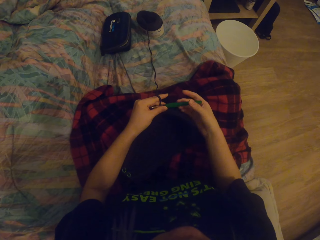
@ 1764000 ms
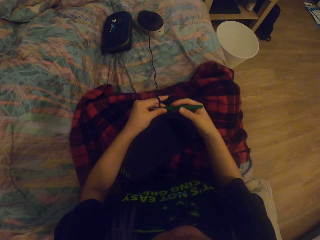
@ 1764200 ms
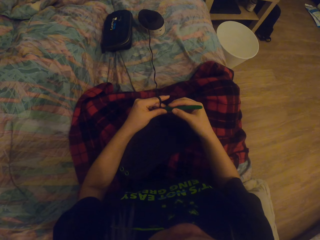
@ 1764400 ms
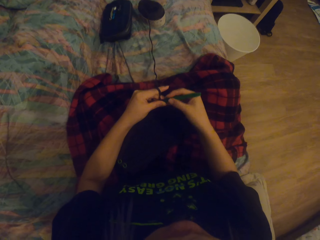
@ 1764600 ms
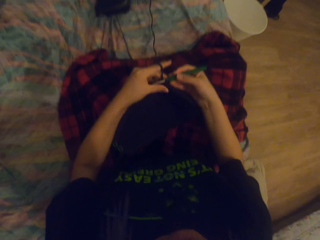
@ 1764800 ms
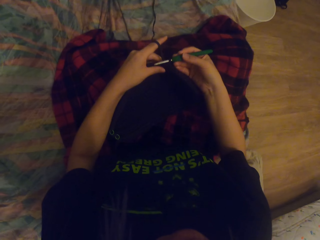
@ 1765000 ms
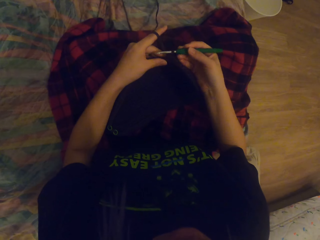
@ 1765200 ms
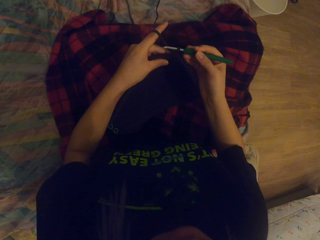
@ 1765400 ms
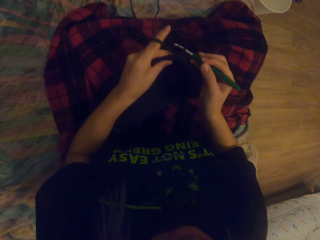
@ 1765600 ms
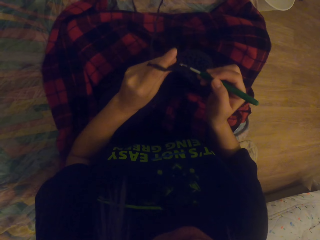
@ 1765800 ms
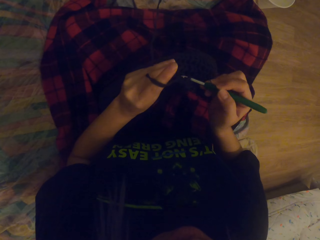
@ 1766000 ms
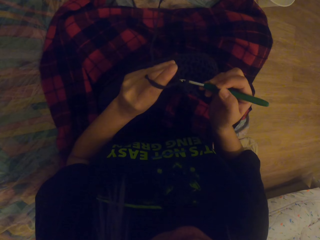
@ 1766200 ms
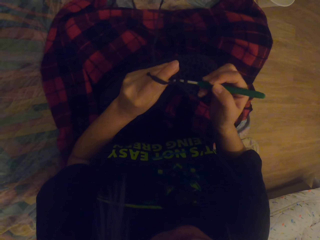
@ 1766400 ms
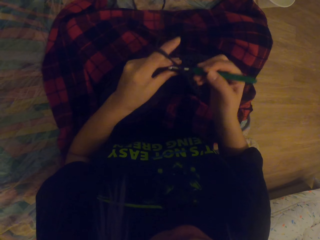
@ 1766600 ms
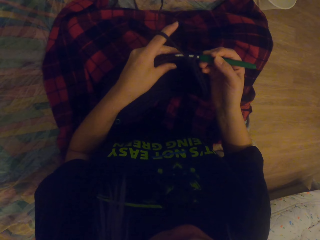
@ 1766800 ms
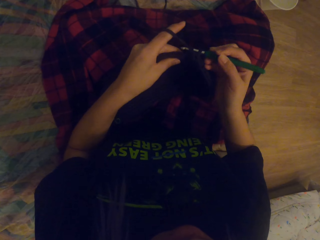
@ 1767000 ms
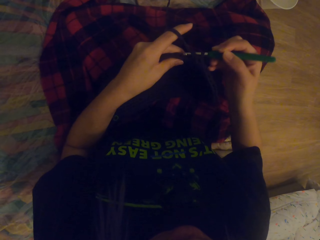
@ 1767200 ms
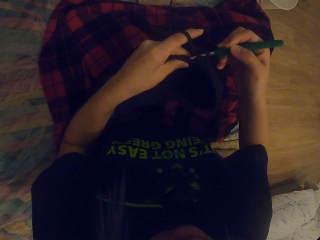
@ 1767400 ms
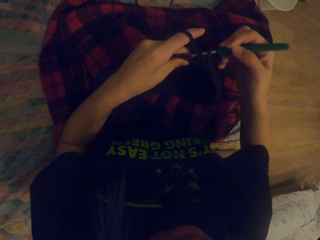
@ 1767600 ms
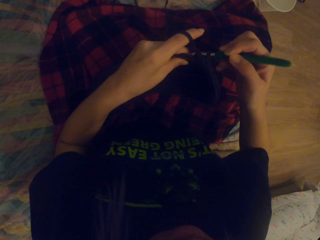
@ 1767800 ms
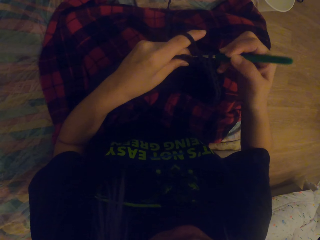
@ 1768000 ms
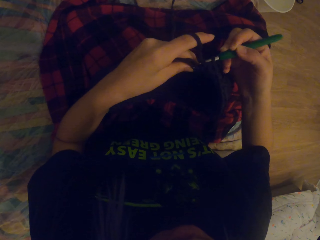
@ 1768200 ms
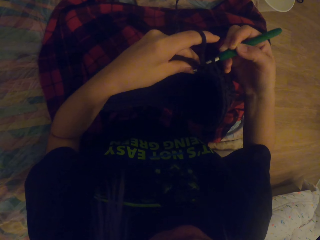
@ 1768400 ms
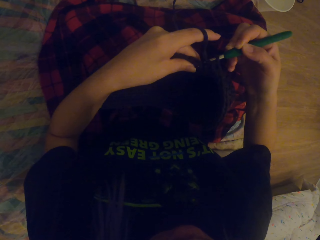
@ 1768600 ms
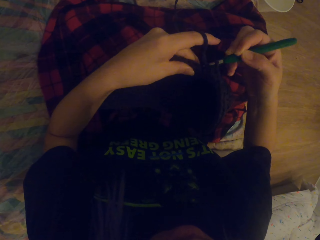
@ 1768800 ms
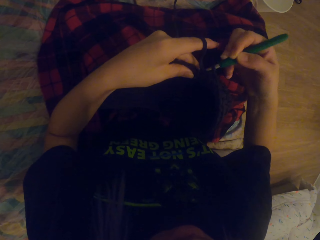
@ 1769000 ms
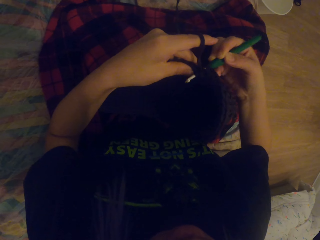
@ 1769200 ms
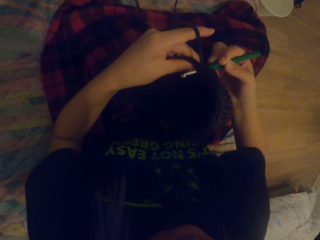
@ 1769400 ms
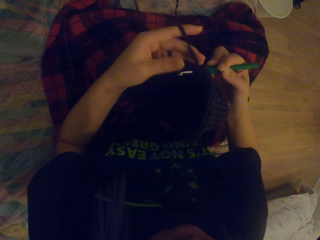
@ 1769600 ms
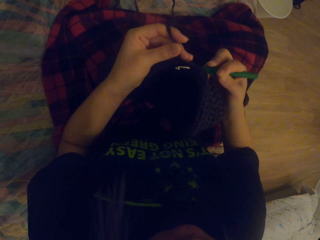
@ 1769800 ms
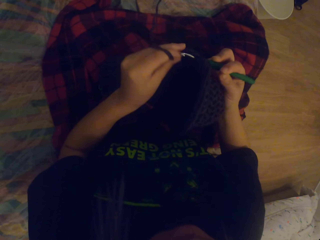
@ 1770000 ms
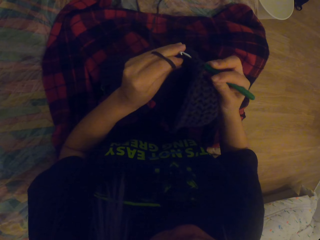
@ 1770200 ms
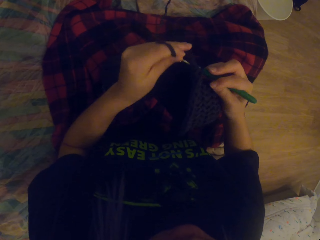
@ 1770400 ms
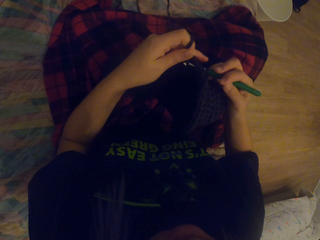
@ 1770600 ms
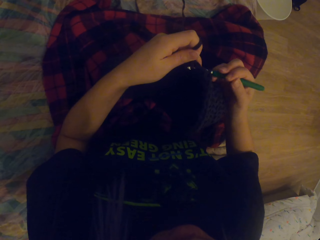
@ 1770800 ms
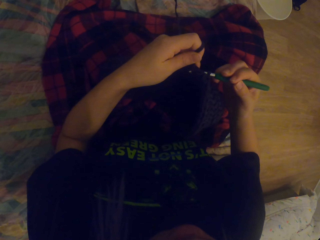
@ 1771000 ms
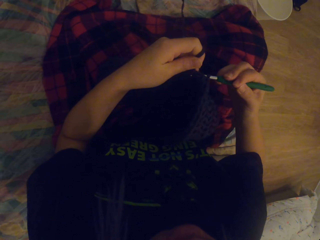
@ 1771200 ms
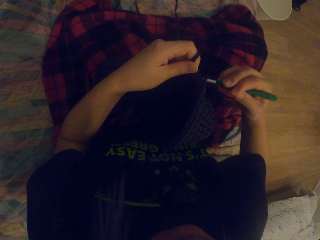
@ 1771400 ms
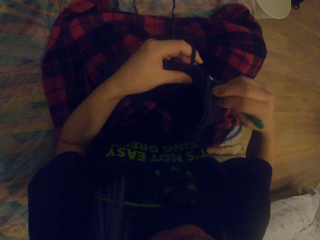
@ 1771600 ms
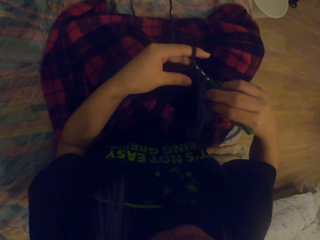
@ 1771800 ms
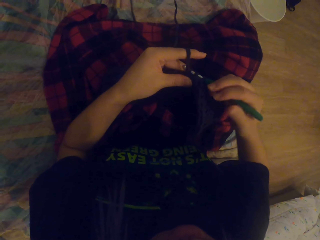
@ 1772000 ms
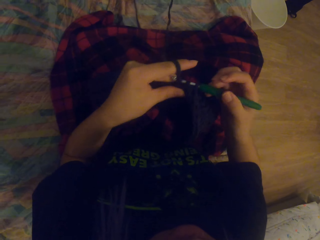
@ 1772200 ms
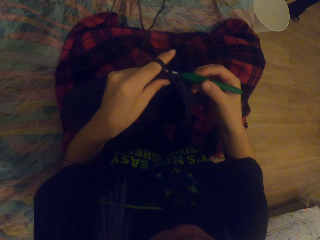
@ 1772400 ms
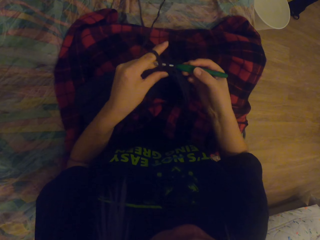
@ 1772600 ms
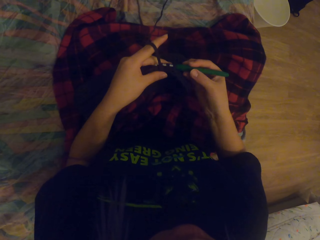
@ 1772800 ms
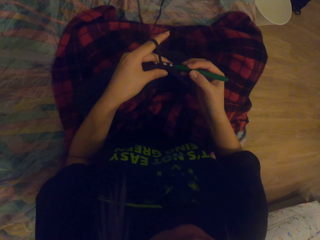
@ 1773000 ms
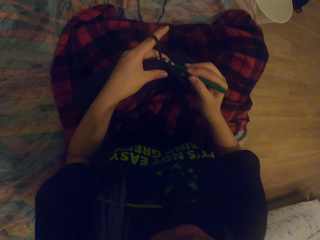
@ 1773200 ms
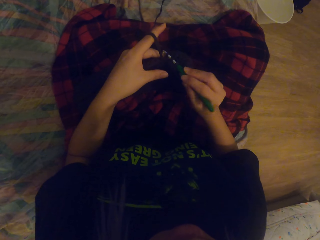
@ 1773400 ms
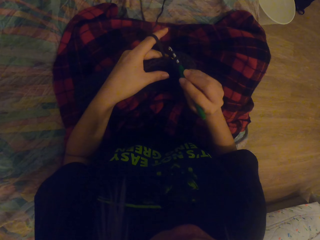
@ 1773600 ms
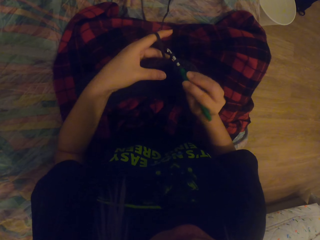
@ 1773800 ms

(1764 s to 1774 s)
The camera wearer holds the crochet hook. They crochet the thread in. They fold a string on the crochet hook.

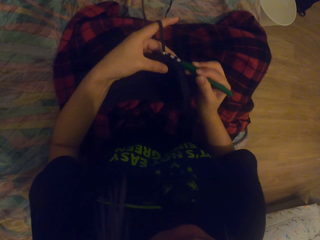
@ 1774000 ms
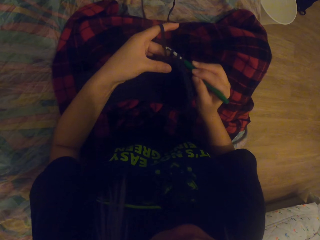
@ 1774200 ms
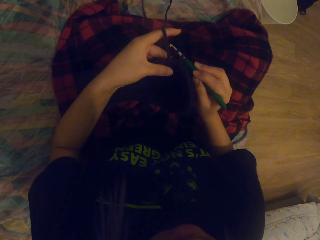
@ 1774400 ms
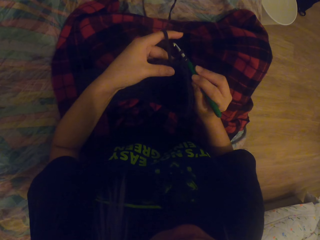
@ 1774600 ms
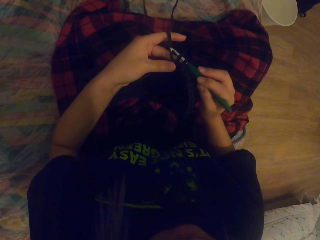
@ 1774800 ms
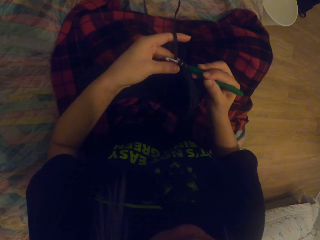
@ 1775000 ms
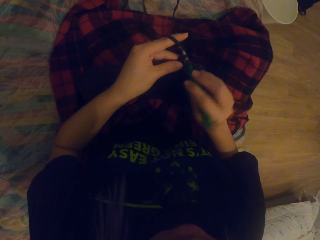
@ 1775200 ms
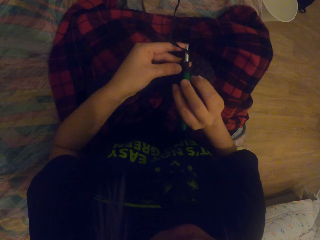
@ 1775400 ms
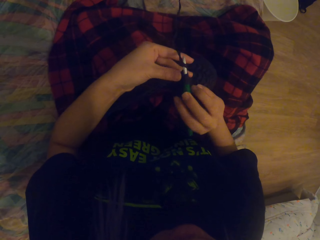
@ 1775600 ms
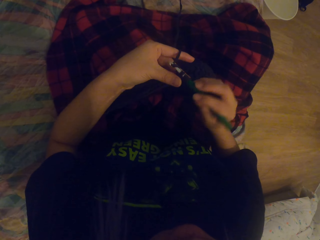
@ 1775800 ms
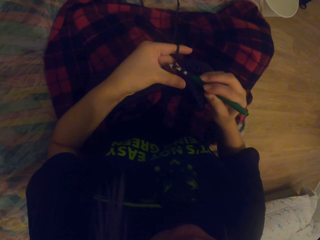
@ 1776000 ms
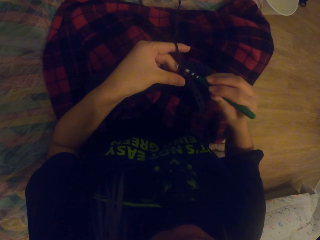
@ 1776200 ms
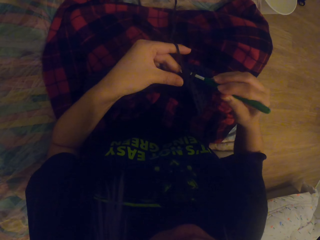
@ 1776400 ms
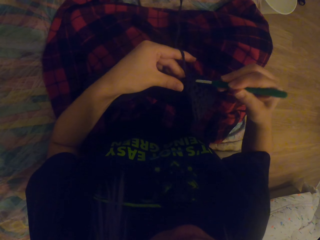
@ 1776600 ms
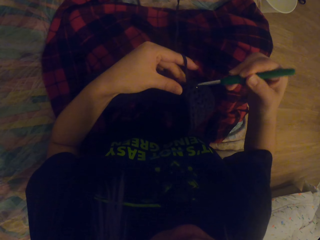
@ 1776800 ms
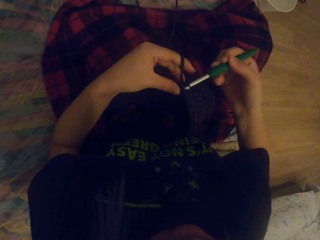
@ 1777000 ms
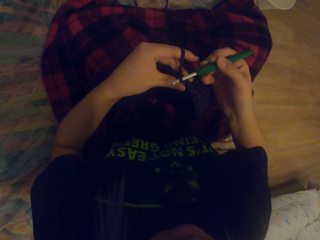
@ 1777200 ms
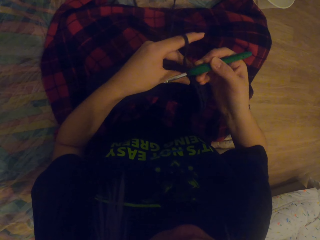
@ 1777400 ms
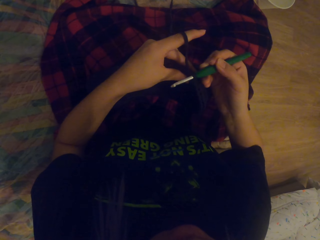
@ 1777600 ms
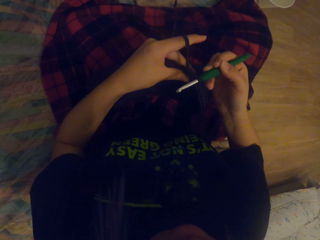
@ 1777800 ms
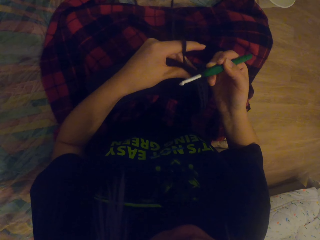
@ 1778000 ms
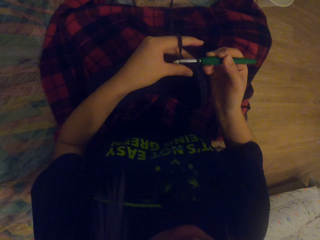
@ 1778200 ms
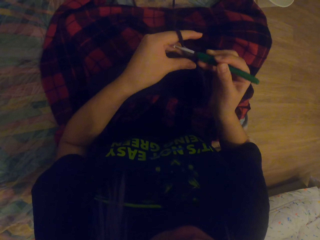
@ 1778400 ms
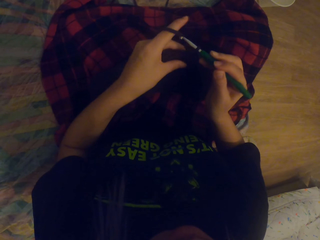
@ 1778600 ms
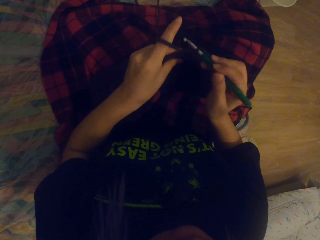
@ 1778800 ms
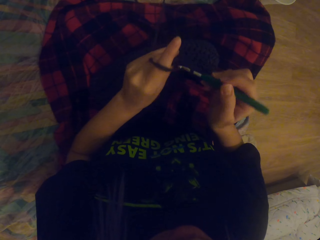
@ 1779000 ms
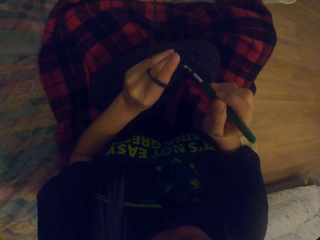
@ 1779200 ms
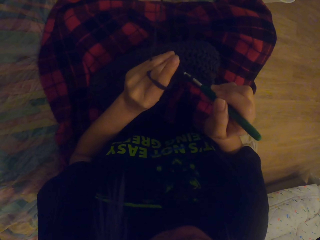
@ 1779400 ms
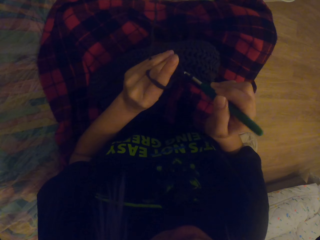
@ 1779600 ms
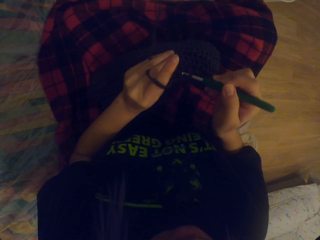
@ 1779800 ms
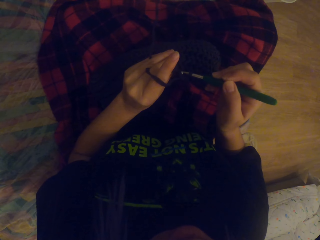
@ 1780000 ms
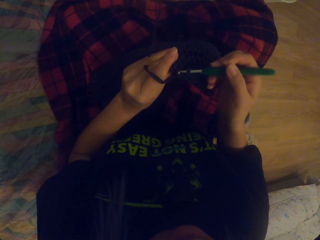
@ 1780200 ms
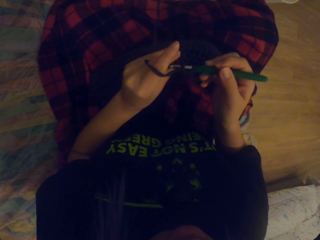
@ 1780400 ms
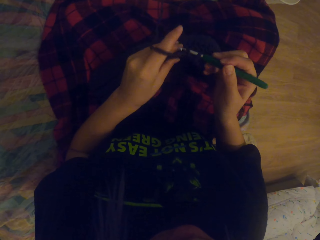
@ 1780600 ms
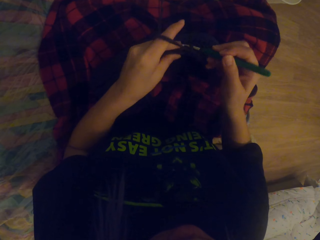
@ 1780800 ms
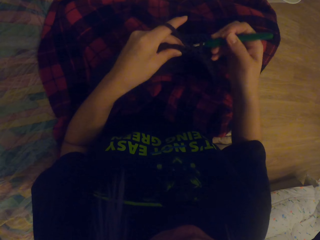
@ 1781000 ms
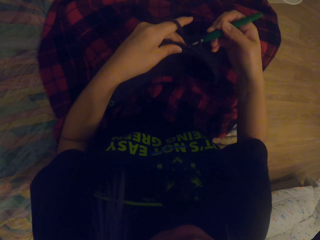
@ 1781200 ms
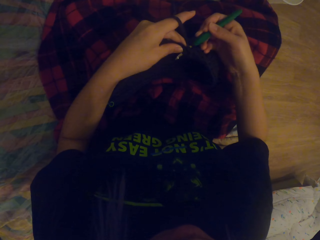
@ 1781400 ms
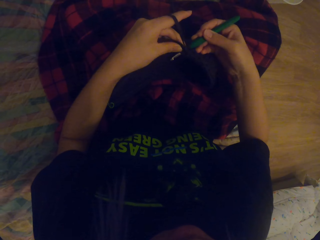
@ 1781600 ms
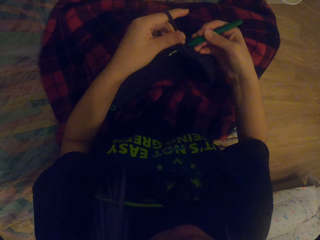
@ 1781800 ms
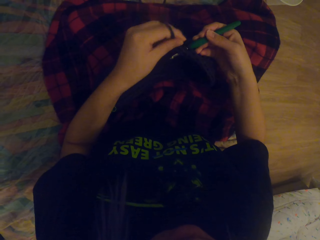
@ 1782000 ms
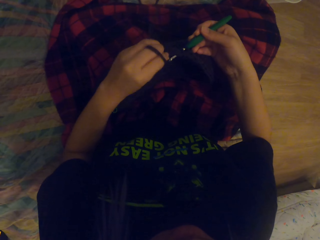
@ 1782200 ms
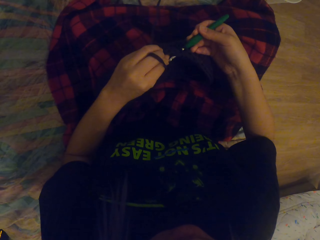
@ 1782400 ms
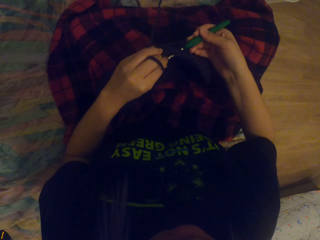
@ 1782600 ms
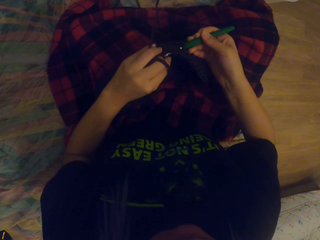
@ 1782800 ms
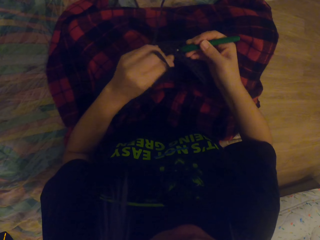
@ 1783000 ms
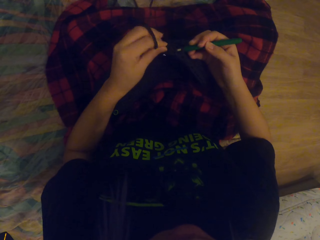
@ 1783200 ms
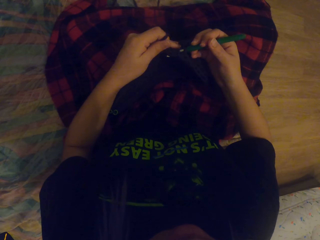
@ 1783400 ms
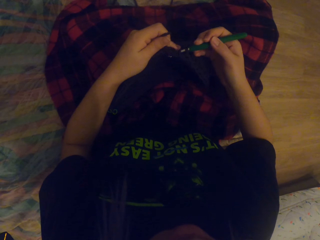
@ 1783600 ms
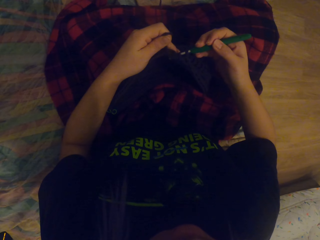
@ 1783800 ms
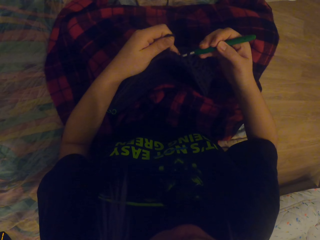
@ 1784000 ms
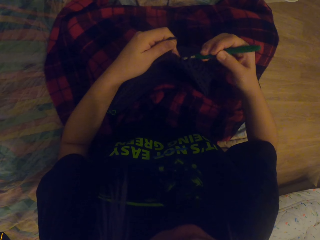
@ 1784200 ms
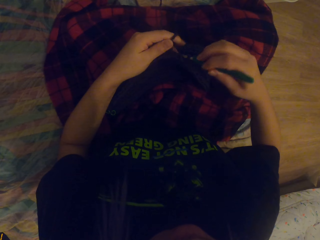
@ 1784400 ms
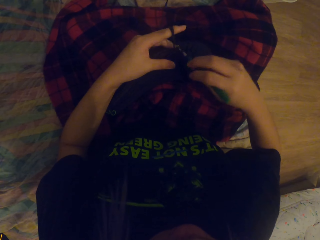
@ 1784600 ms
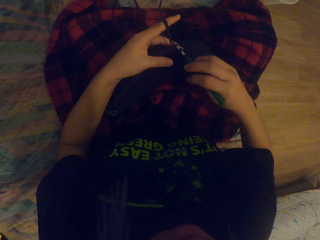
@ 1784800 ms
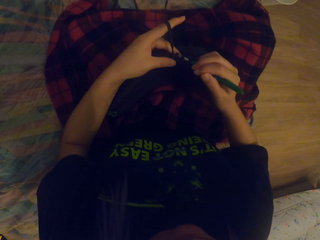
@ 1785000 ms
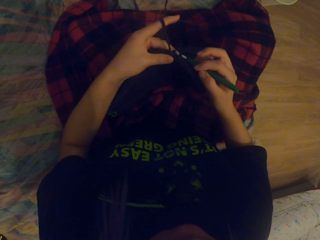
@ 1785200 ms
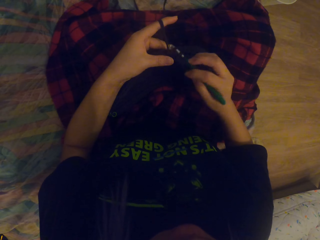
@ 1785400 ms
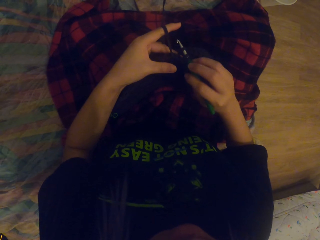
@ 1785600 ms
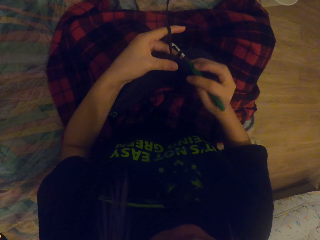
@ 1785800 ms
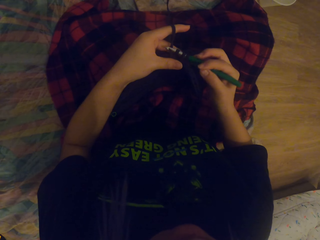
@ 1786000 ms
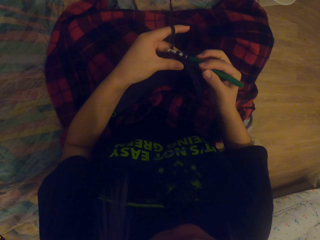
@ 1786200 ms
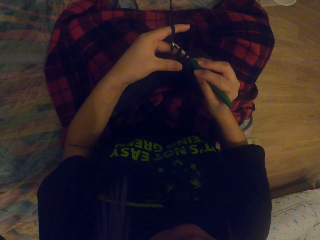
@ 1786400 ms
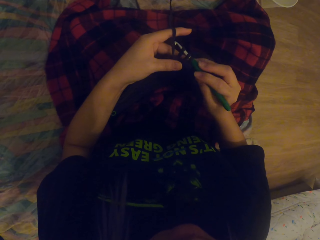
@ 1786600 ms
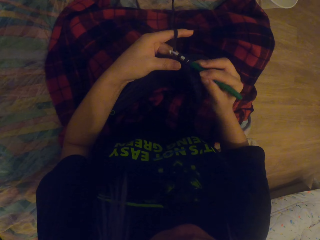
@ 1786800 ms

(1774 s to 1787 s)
The camera wearer crochets the thread out with a crochet hook. They crochet the thread in.
